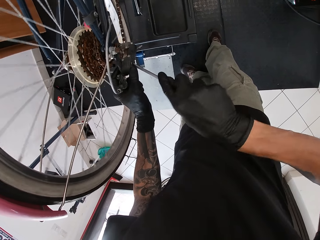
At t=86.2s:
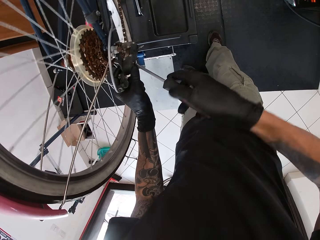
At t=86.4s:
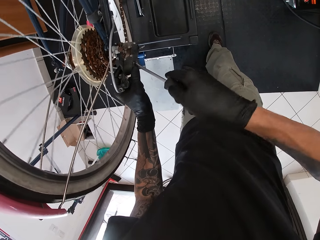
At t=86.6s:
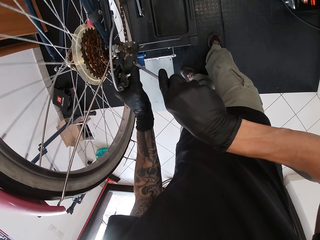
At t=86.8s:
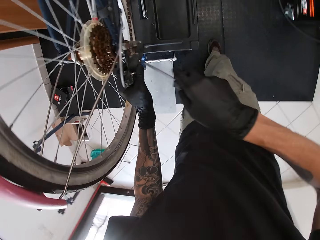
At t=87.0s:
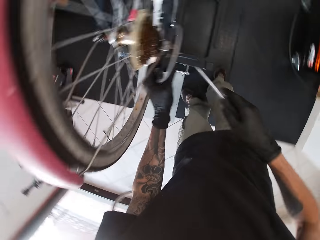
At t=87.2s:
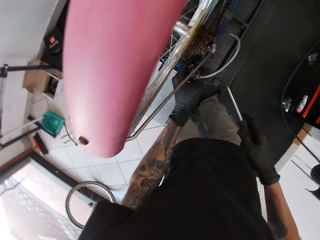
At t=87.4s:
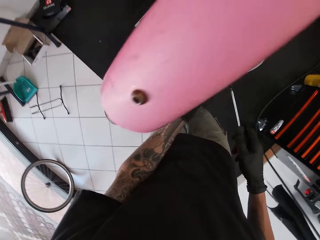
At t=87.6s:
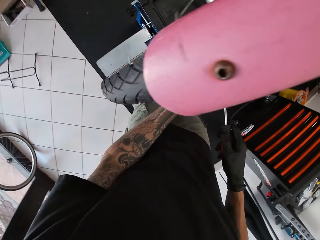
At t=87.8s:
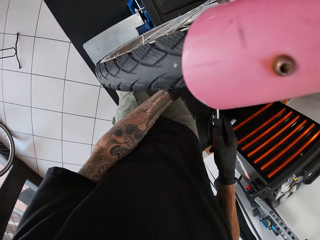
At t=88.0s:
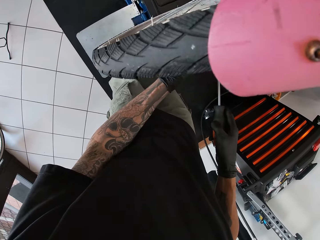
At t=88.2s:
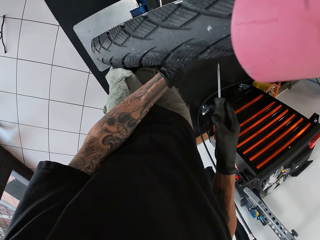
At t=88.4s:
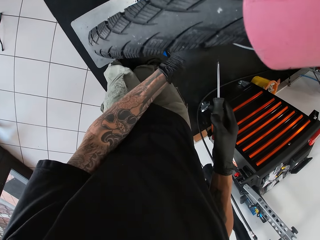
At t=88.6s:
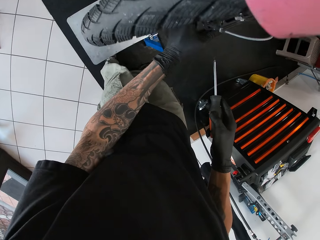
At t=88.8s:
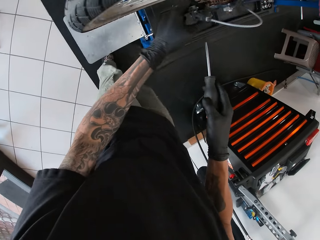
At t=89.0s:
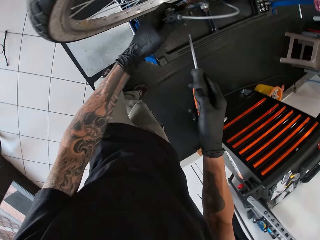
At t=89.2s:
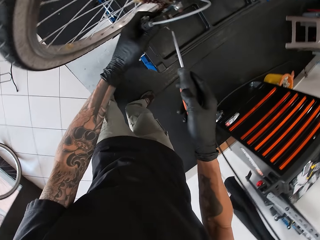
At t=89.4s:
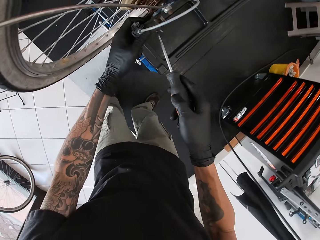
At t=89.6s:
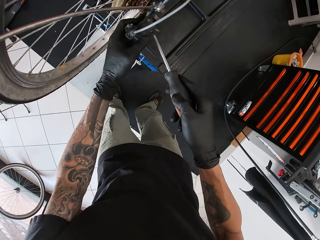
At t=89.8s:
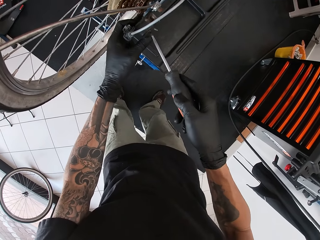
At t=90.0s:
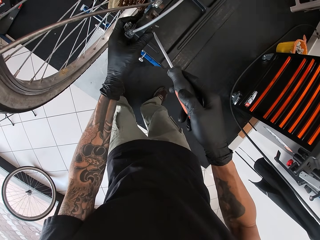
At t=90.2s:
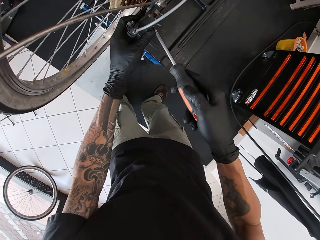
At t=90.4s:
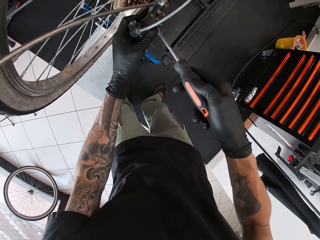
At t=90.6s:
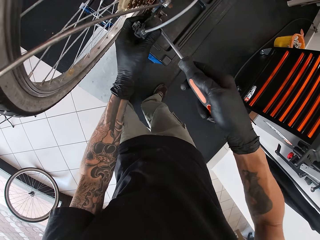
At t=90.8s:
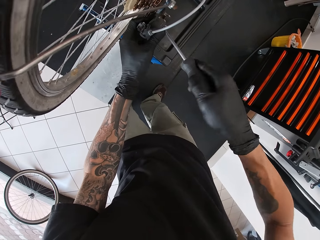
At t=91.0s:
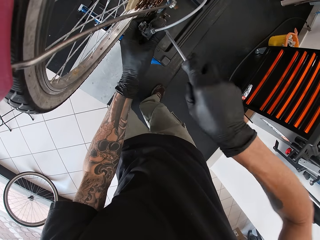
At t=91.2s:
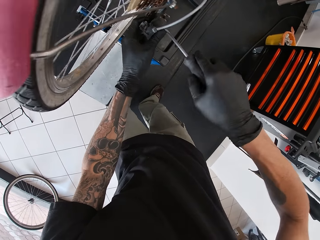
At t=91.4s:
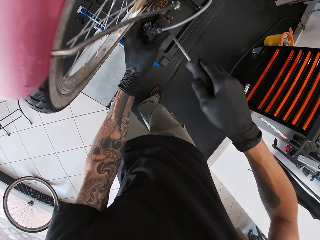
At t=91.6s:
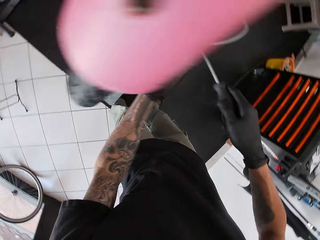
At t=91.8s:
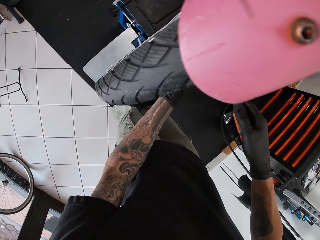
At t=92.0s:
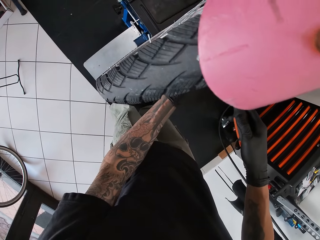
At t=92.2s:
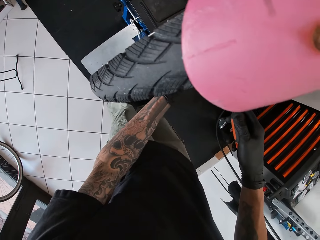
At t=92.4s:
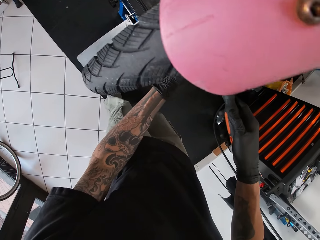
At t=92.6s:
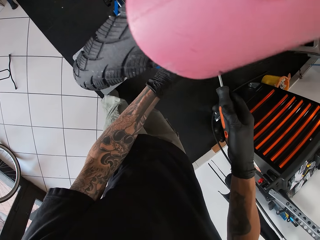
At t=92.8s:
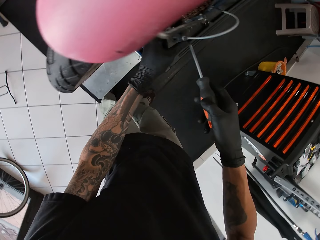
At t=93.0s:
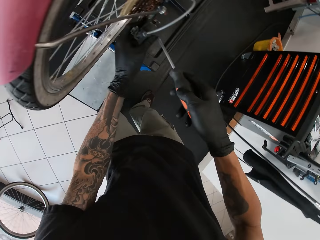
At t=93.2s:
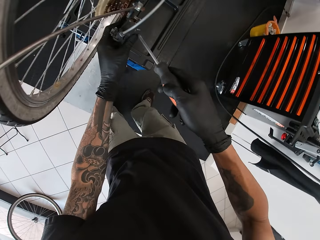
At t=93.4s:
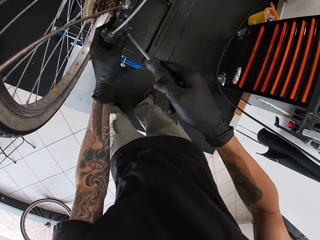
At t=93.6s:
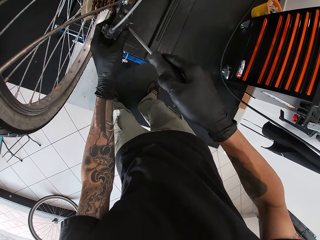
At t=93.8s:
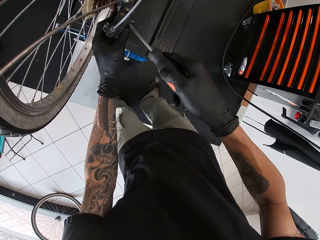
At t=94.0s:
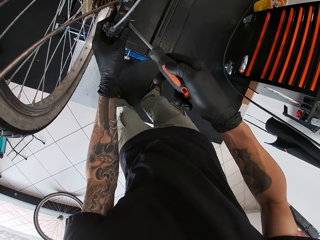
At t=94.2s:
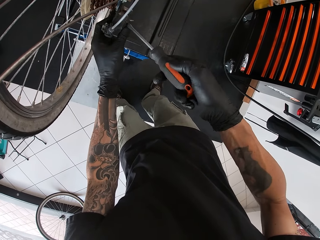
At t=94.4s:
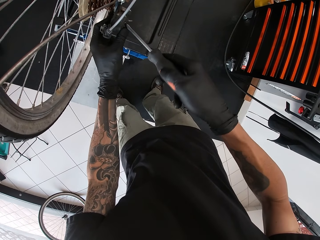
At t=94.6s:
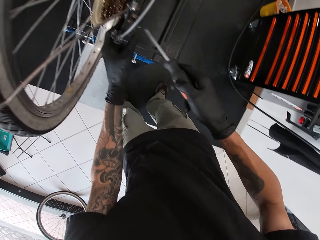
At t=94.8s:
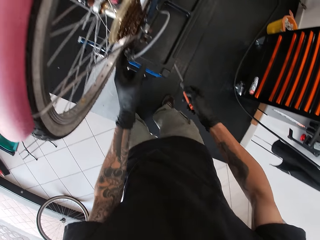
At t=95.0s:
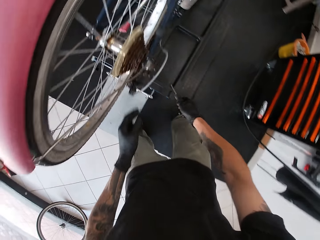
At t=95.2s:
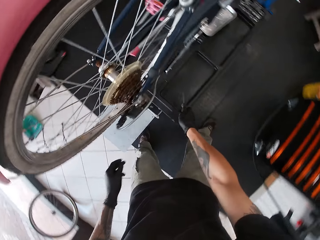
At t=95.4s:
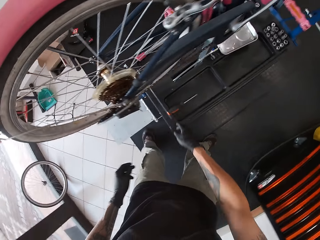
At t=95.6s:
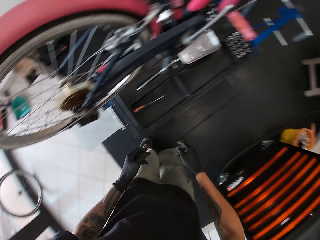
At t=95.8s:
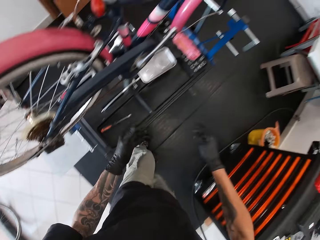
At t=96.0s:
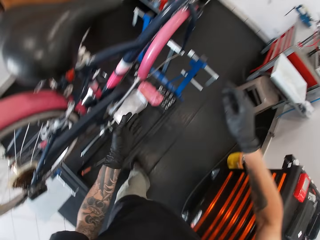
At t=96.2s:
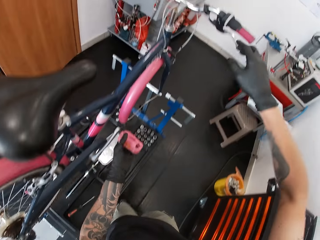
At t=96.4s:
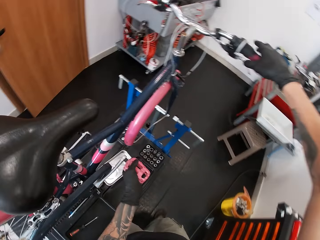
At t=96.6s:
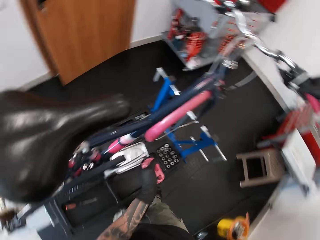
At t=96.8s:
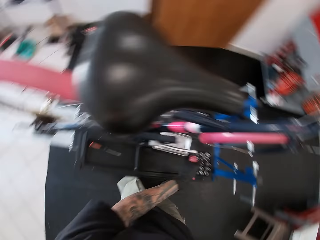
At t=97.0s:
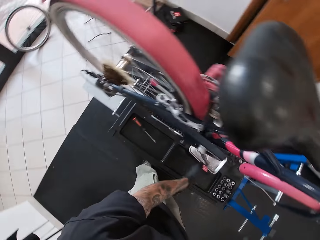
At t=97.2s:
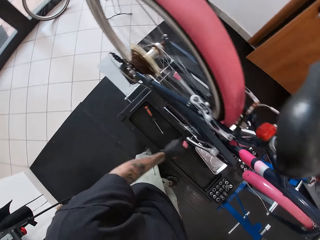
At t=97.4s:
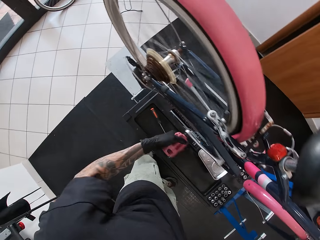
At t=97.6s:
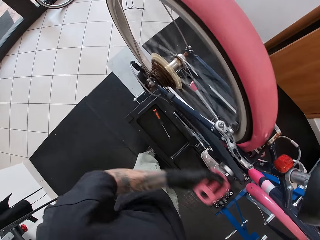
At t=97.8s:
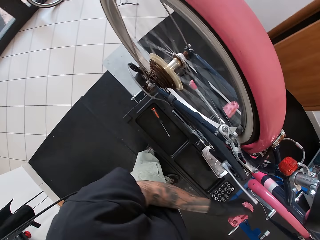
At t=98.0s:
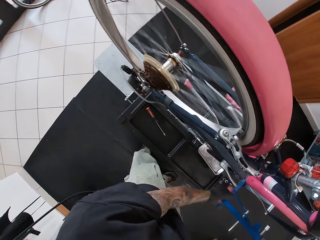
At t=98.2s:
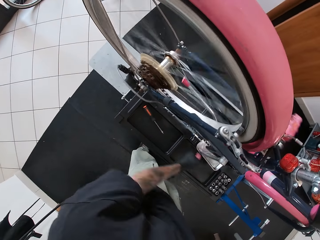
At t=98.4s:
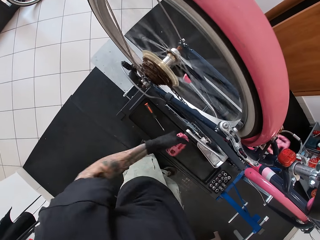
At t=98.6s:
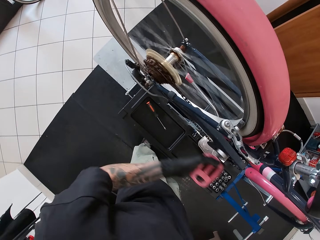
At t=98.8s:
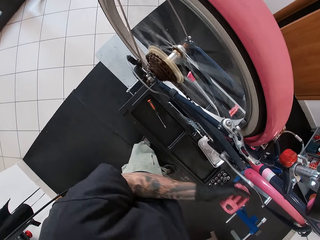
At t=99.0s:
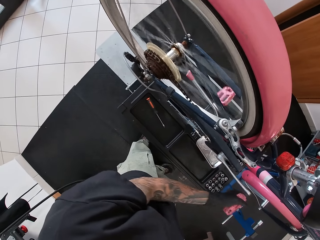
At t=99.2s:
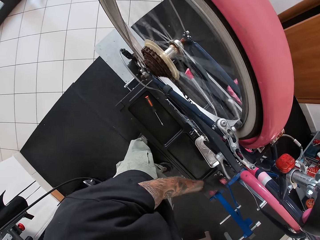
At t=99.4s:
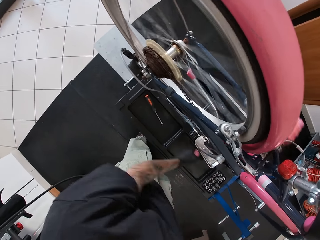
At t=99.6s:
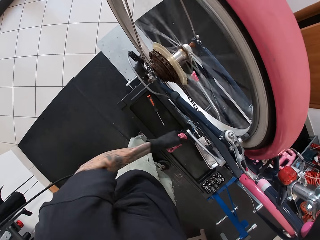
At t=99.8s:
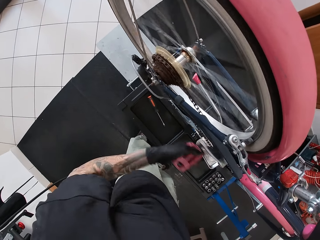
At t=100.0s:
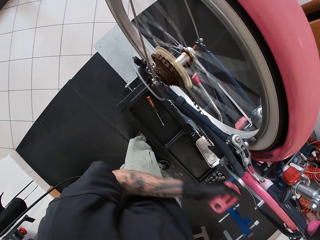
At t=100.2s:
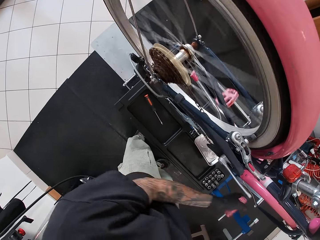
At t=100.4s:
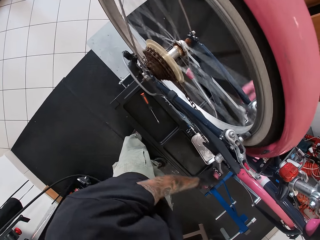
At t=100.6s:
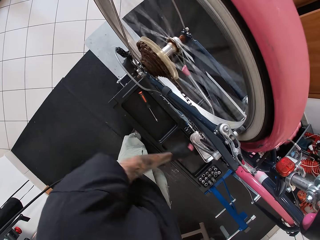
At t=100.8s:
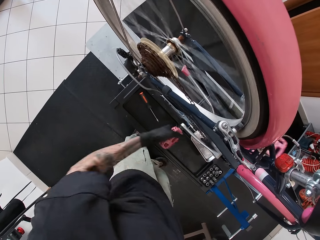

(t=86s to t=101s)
The camera wearer looks around. He tightens the bolt with the screwdriver. He drops the screwdriver in his right hand on the maintenance bench. He squeezes the brake lever against the handlebar with his right hand. He spins the pedal with his left hand. He holds the brake pad and holds the pedal.

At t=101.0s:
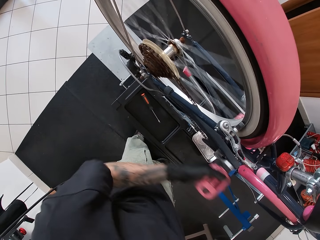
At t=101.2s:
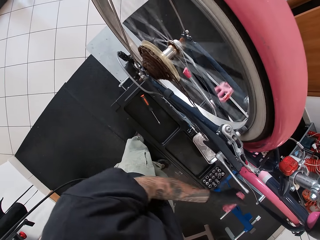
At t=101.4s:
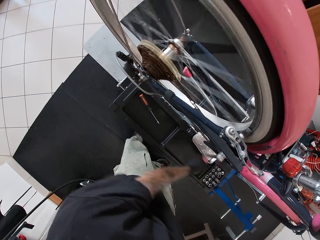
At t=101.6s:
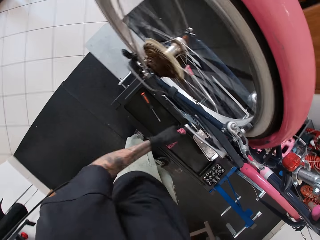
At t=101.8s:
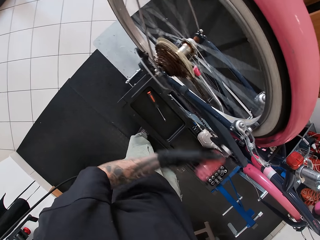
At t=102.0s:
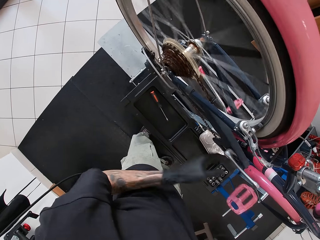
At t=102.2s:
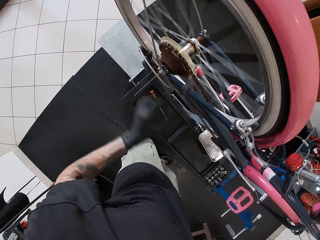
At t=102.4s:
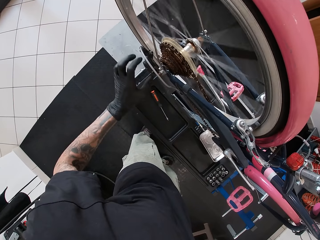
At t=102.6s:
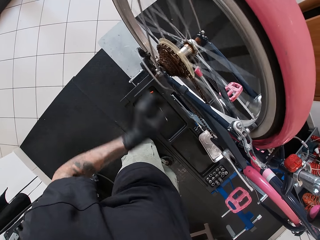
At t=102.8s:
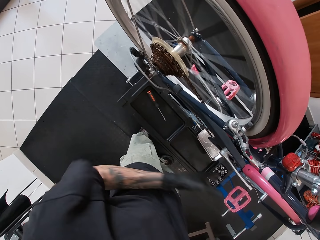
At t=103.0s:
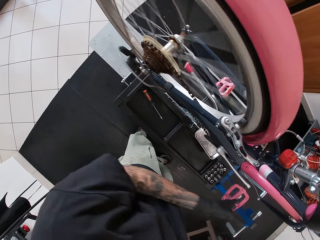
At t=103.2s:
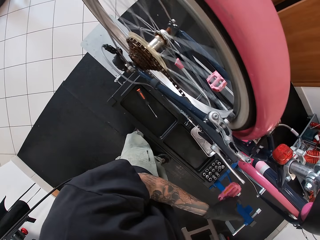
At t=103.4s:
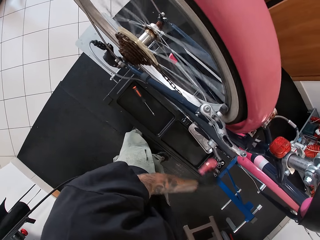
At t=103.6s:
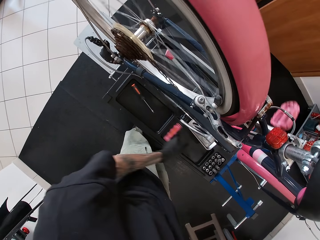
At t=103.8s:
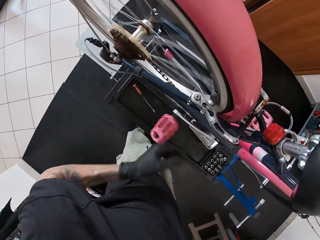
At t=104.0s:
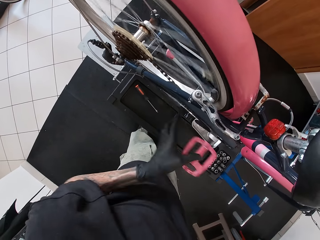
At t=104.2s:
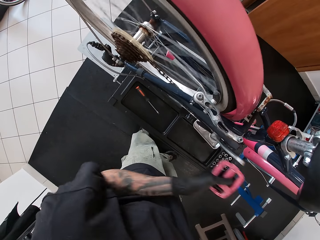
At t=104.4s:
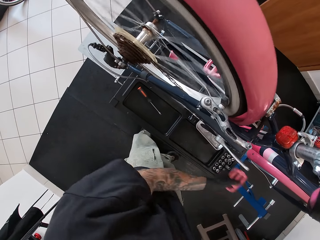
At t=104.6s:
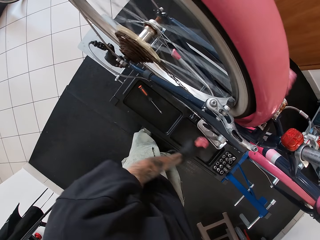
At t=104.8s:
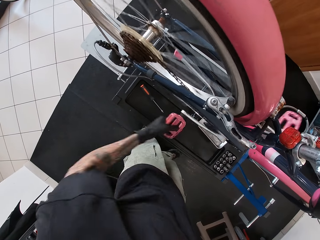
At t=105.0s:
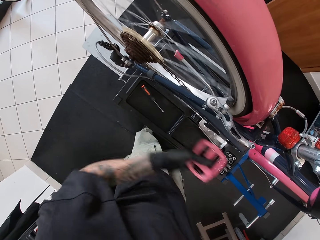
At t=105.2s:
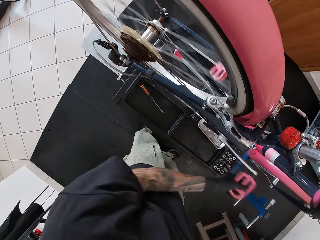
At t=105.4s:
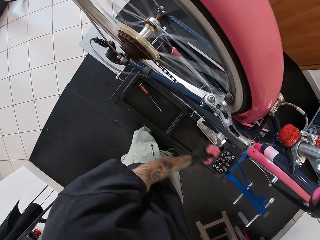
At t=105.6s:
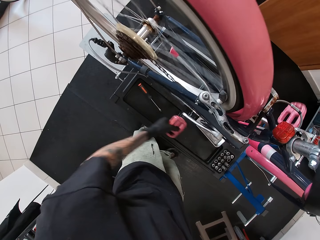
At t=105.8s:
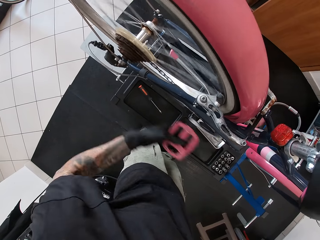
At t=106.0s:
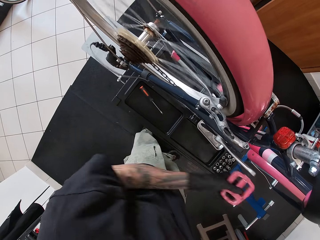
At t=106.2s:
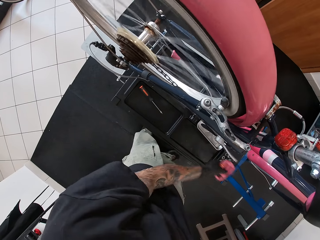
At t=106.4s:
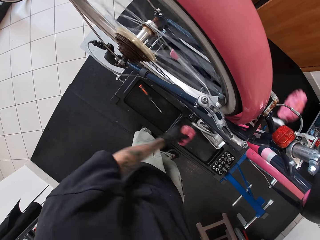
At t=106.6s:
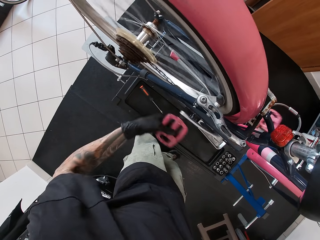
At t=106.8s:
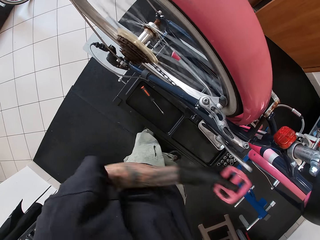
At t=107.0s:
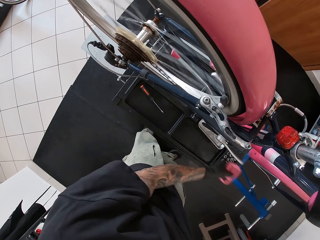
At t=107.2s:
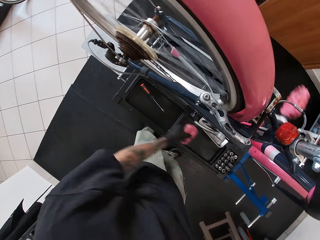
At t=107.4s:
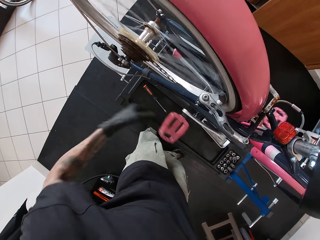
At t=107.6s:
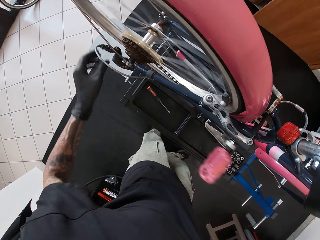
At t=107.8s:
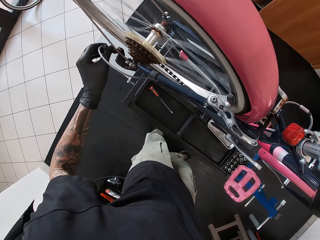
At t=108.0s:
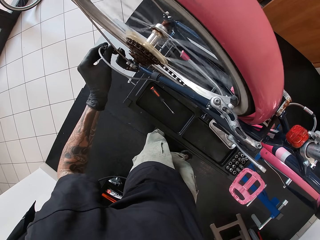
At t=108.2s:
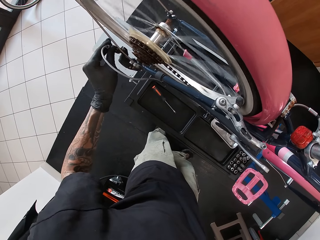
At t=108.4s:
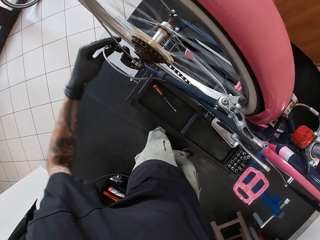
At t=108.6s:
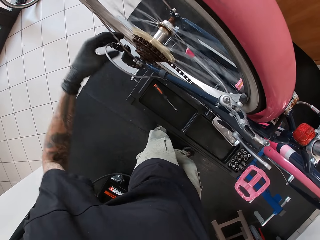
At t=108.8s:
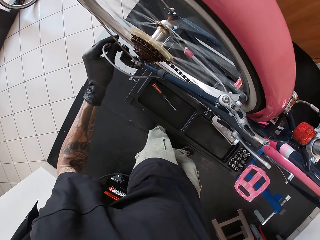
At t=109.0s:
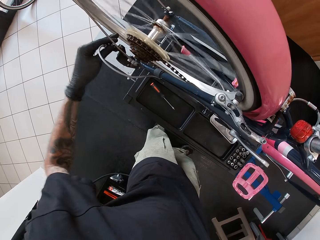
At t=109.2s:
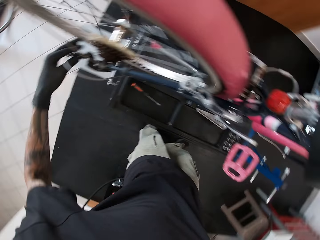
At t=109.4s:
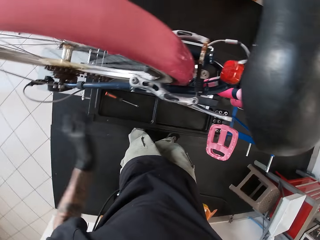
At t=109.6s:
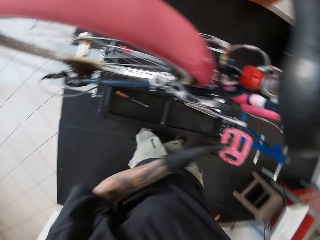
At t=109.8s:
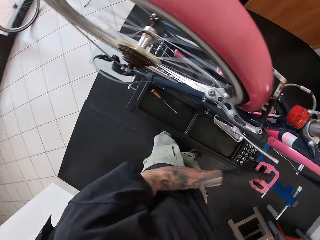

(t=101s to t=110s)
The camera wearer adjusts the rear derailleur with his left hand. He holds a wire from the bicycle.
